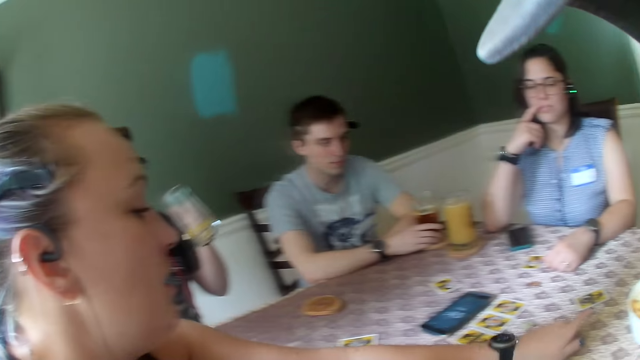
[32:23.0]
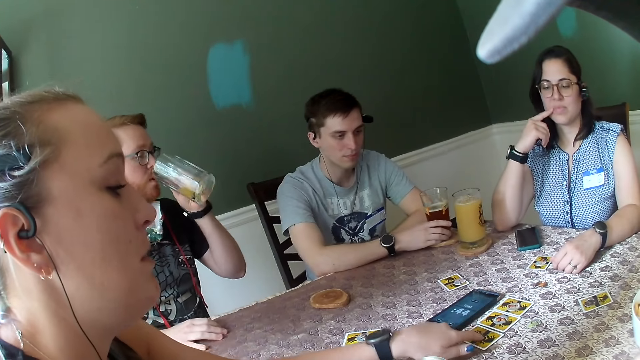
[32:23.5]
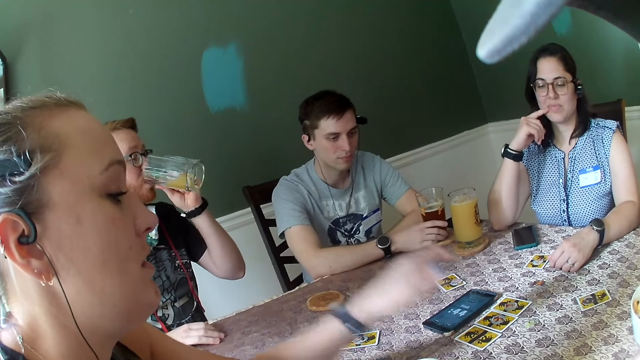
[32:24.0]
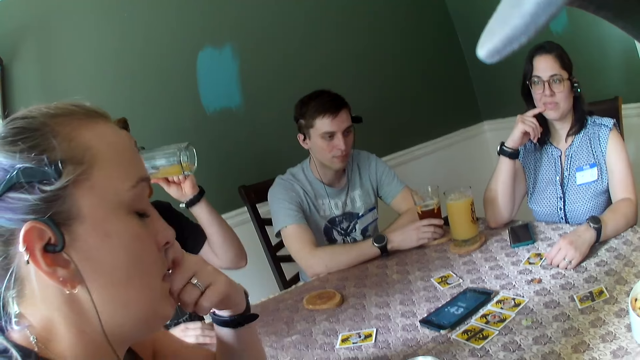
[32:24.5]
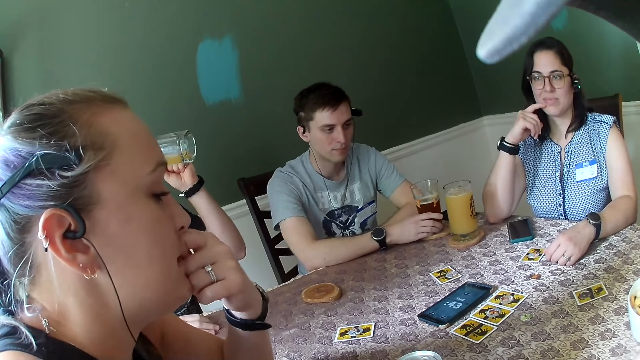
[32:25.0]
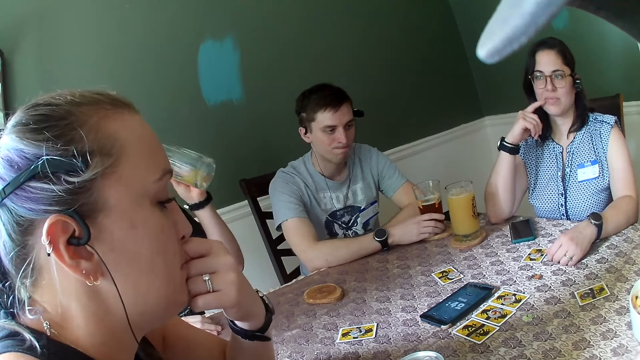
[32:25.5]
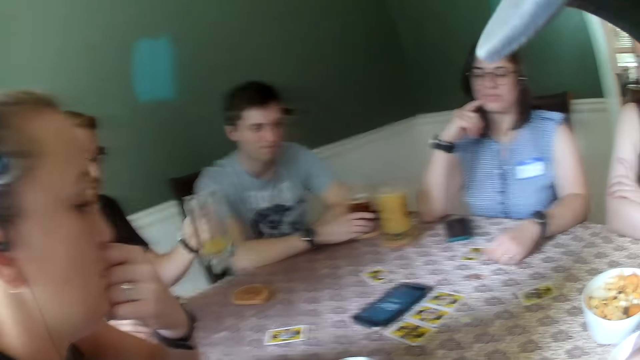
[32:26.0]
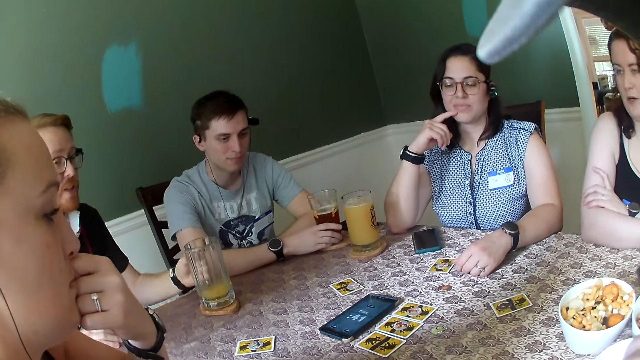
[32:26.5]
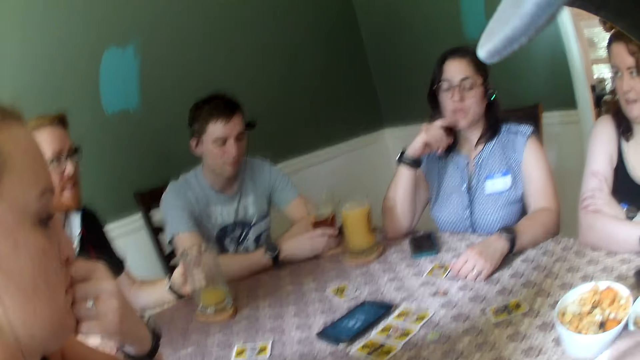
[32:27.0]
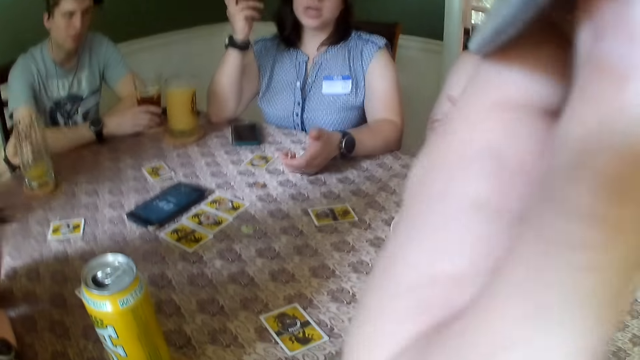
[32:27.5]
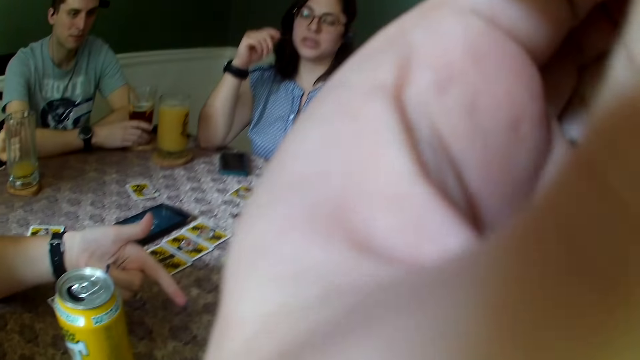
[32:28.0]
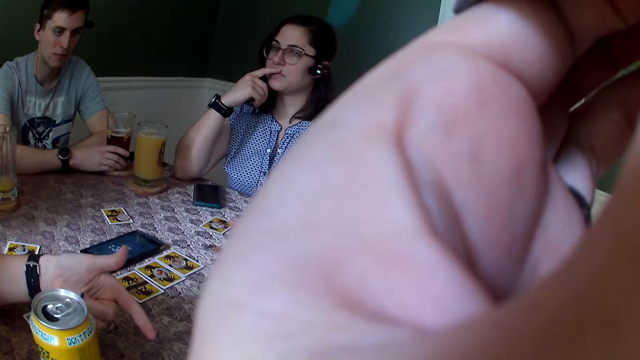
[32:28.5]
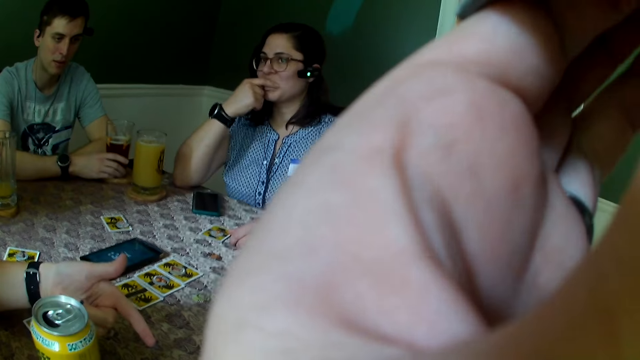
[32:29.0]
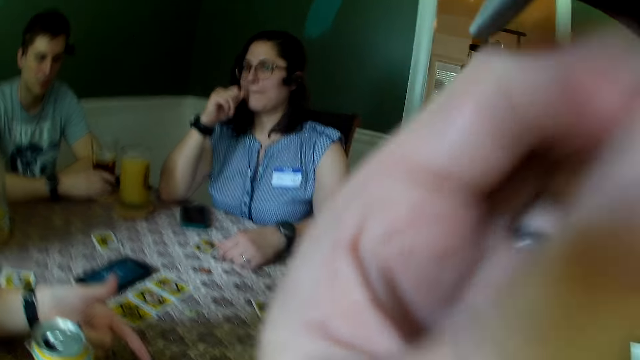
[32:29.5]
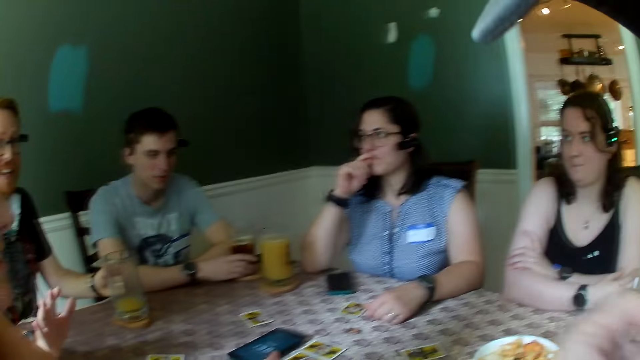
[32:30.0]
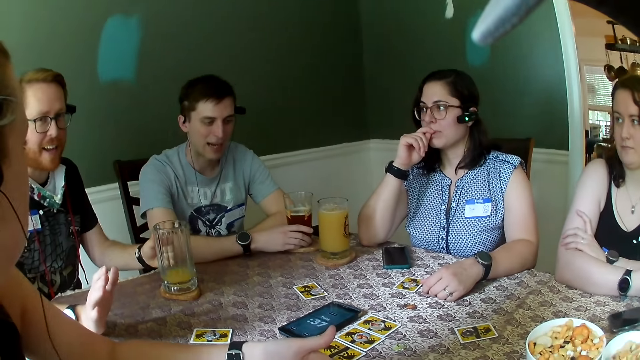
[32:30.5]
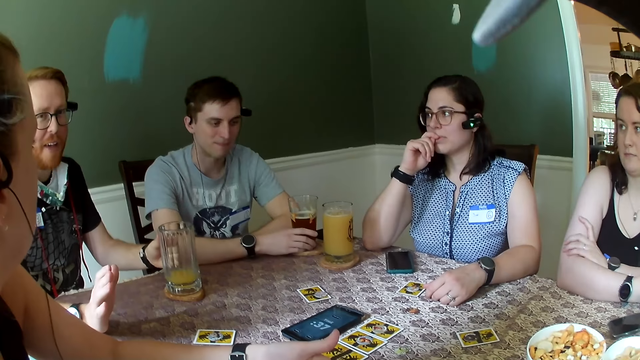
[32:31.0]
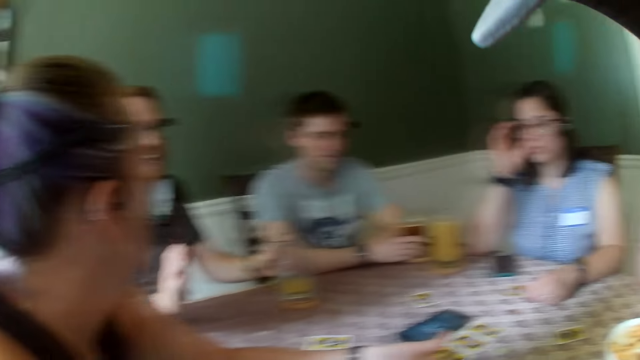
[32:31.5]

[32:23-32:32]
A man drinks juice from the glass cup in his left hand. He places the glass cup in his left hand on a coaster on the table and speaks to everybody on the table. The camera wearer rubs their face.

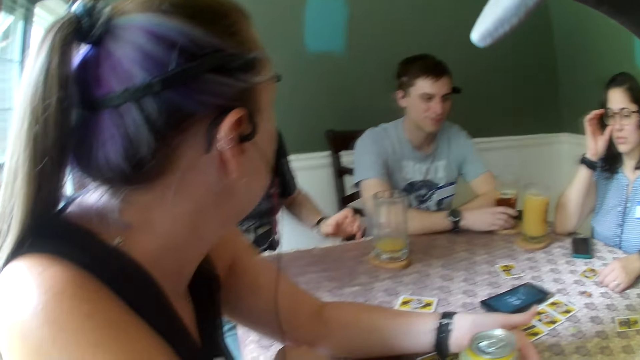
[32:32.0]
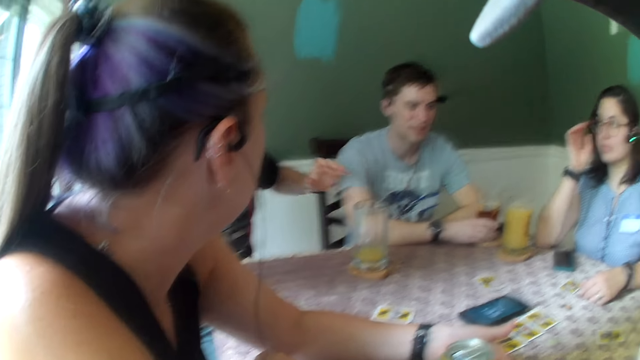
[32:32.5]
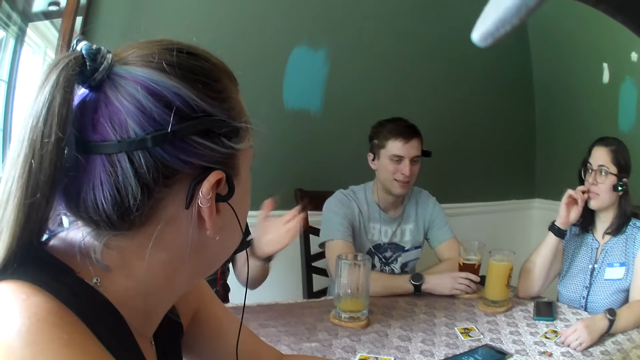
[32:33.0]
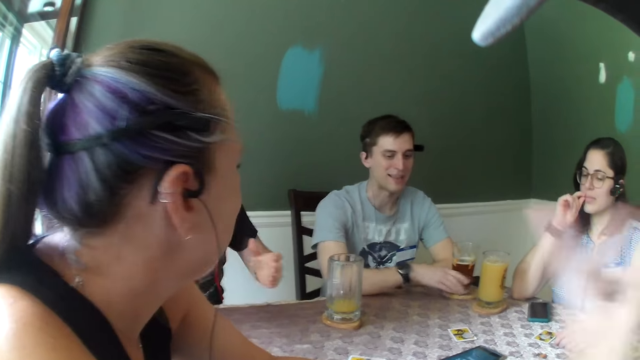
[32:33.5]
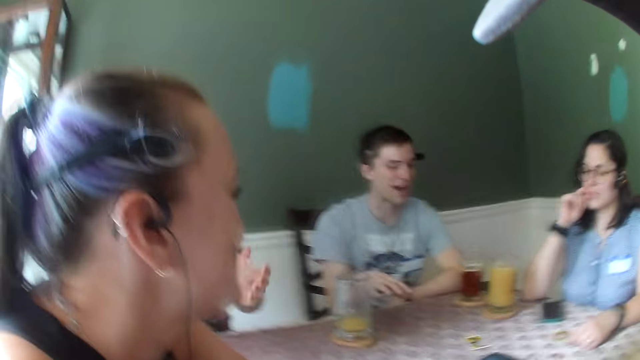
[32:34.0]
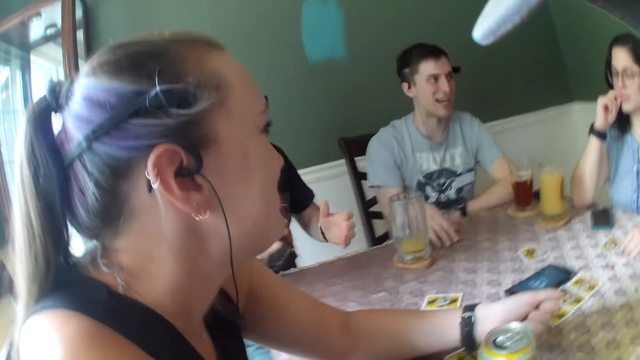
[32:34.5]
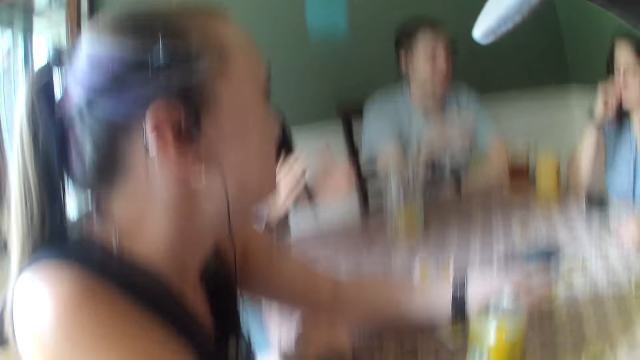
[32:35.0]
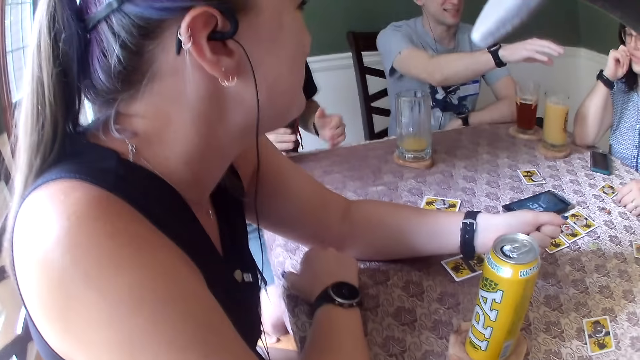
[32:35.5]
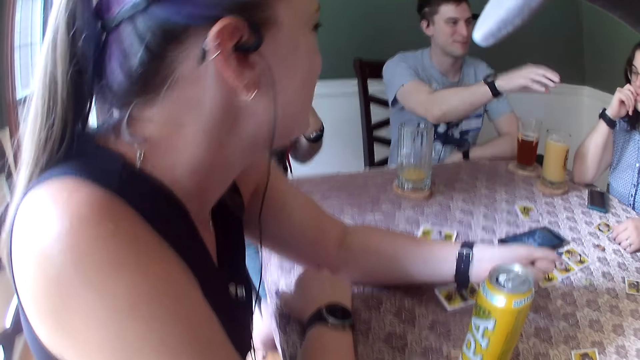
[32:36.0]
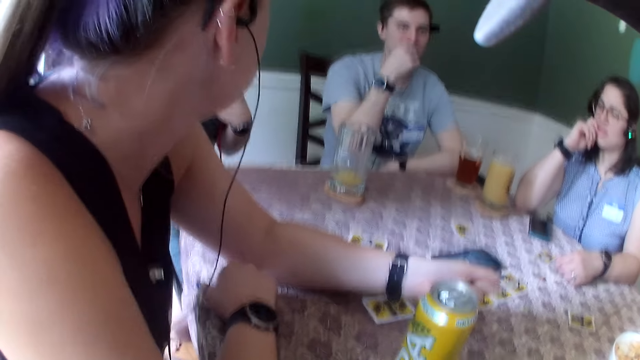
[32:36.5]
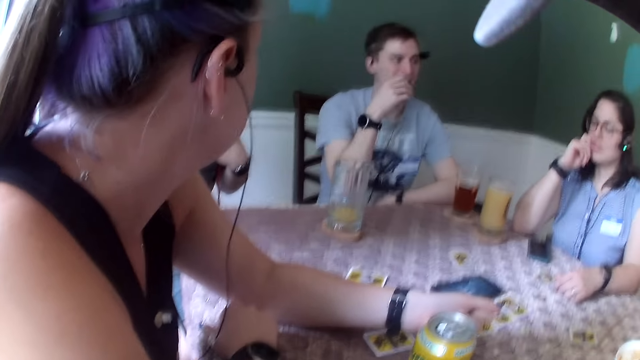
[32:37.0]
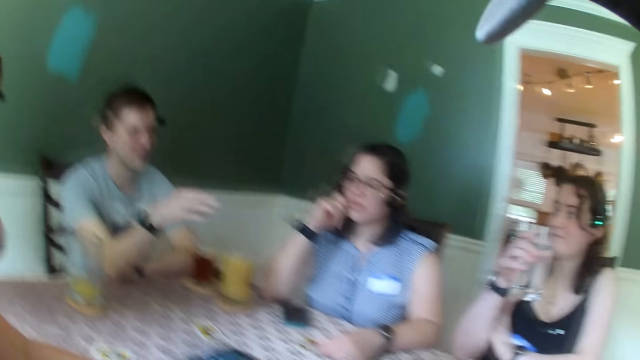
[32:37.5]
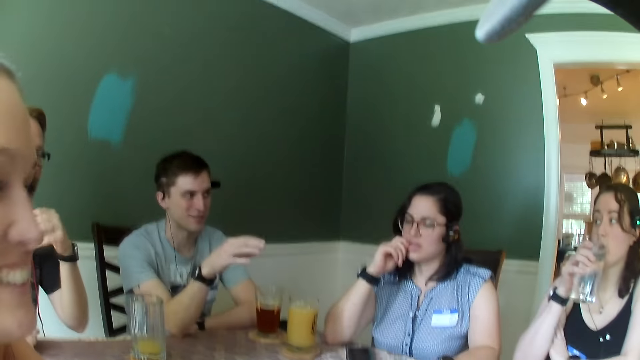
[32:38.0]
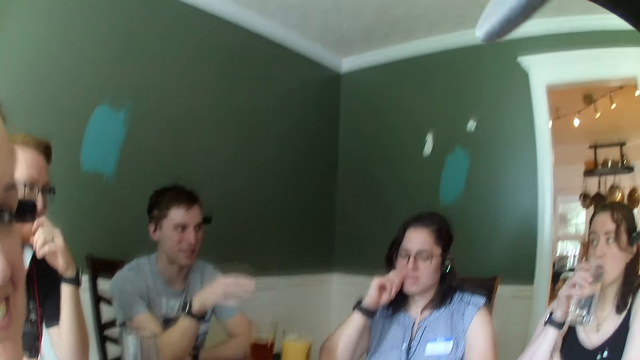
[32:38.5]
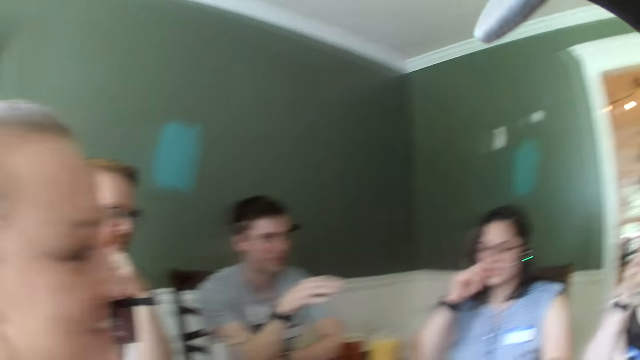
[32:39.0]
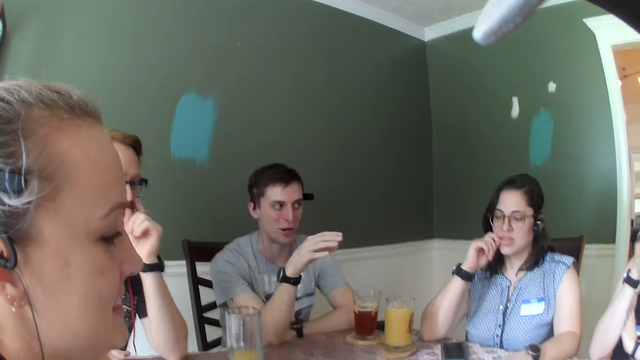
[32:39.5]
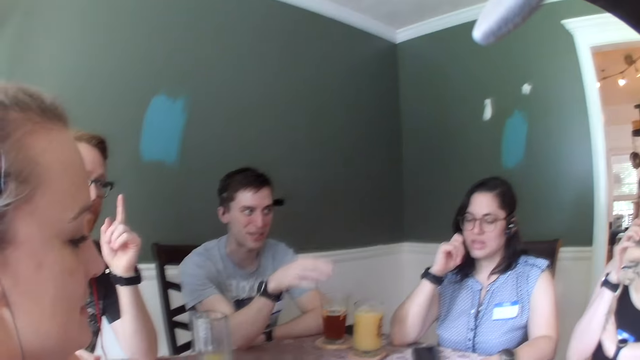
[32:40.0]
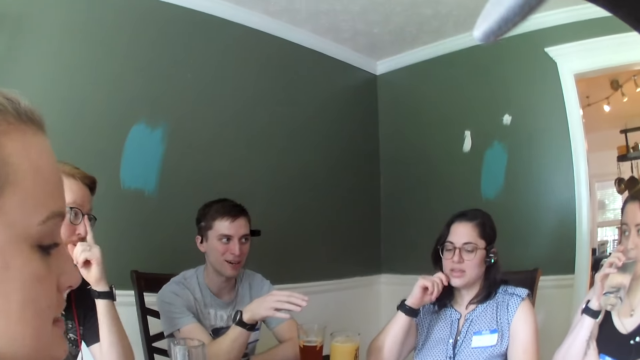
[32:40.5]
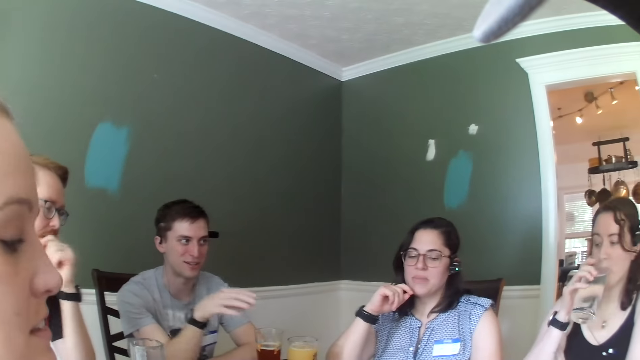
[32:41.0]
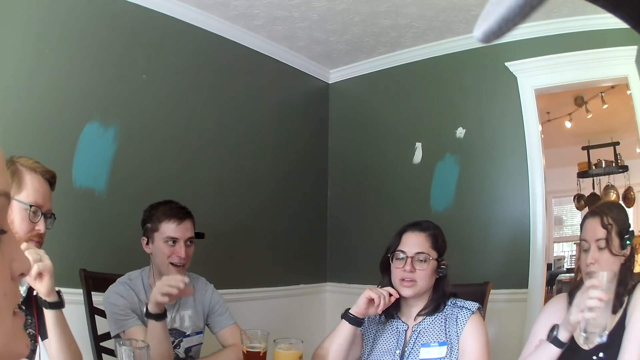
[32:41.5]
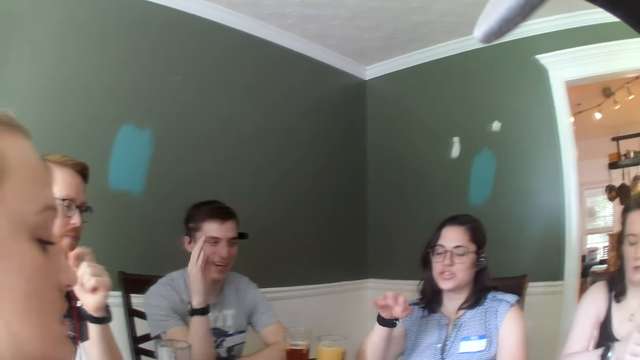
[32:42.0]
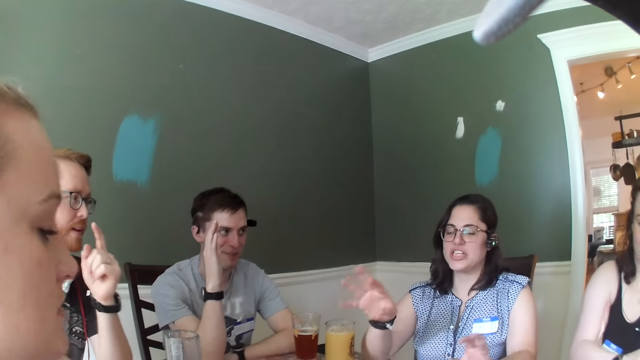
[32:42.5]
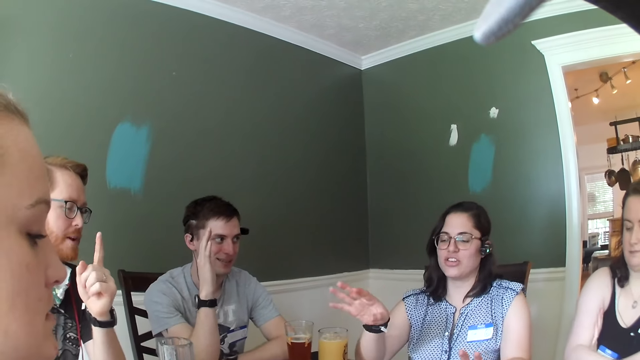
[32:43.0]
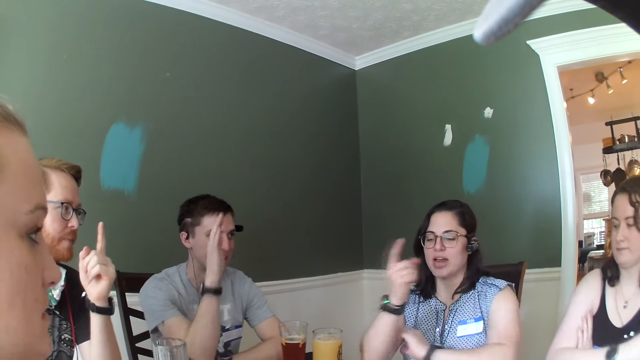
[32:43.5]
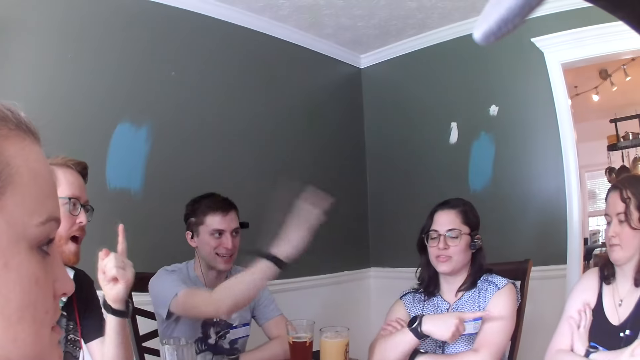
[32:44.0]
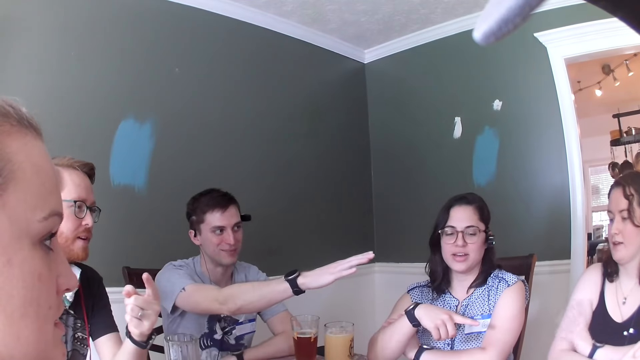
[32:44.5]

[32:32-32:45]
The camera wearer speaks to a man. Another man dialogues with the camera wearer. The other man speaks to a woman. Another woman replies to the other man.
